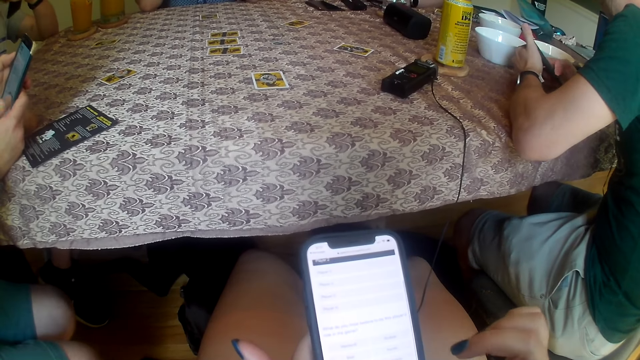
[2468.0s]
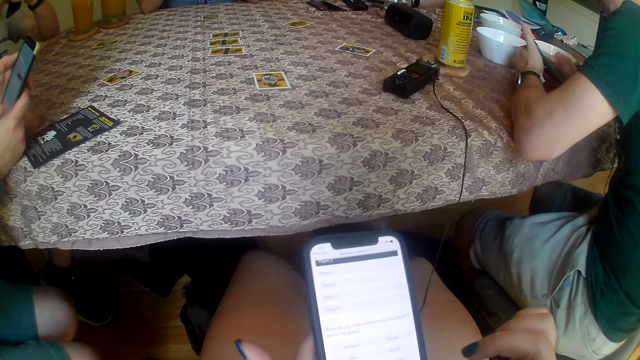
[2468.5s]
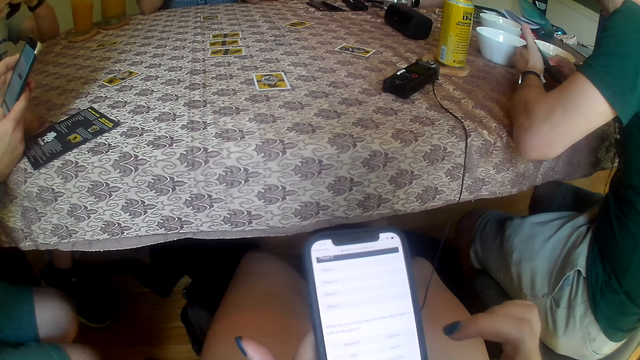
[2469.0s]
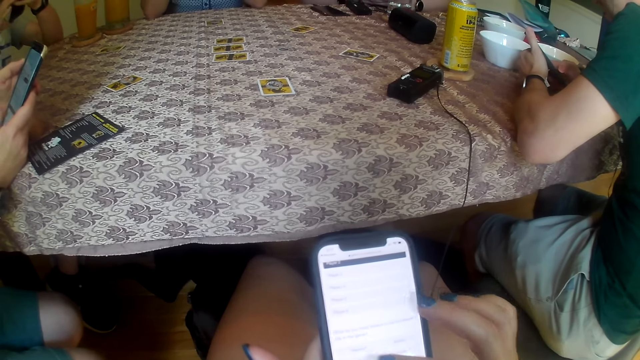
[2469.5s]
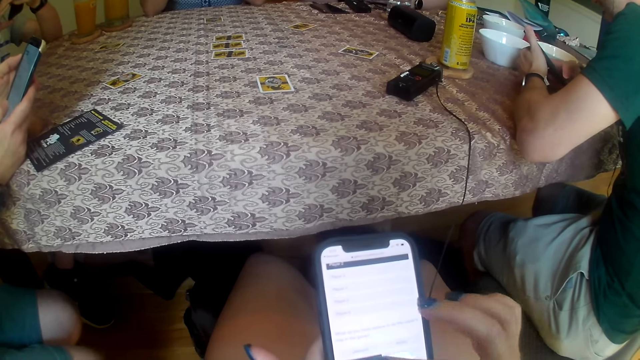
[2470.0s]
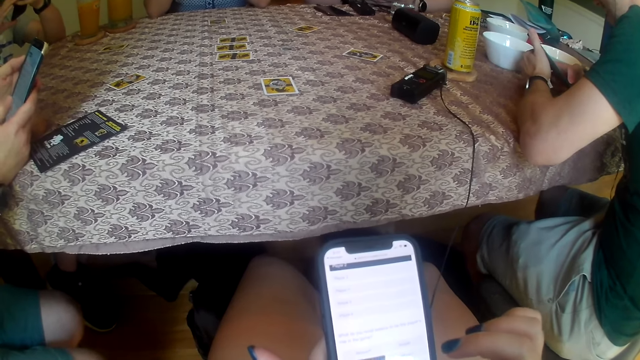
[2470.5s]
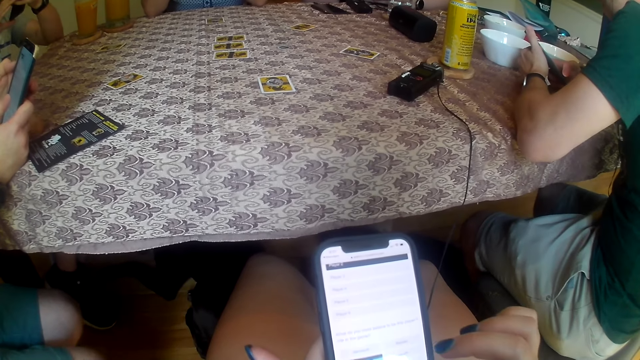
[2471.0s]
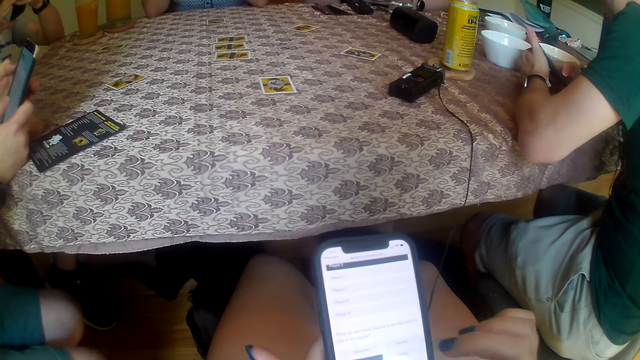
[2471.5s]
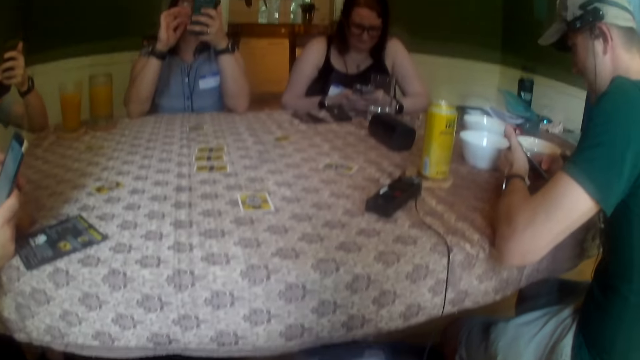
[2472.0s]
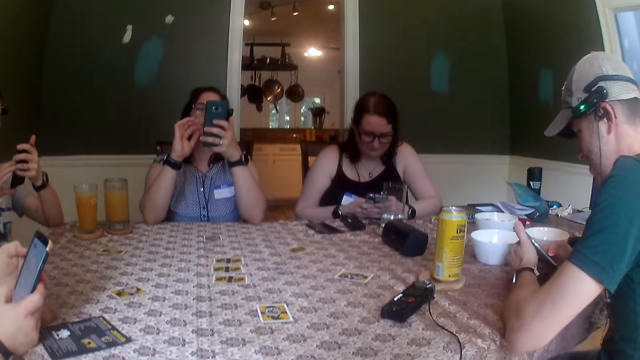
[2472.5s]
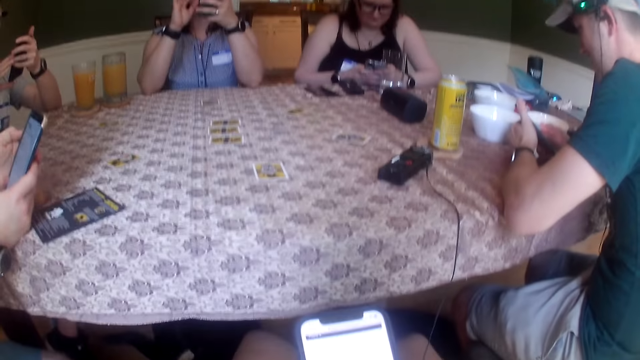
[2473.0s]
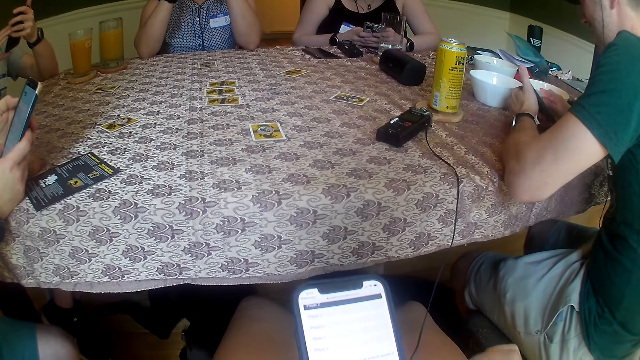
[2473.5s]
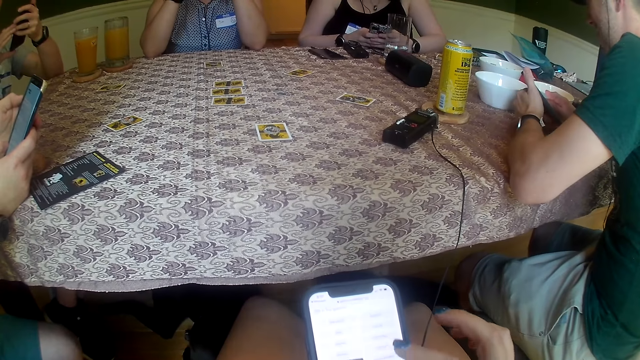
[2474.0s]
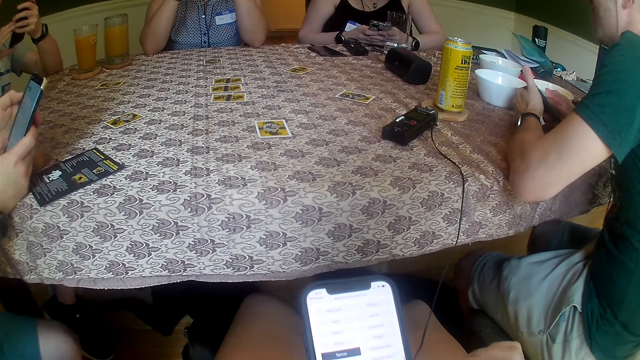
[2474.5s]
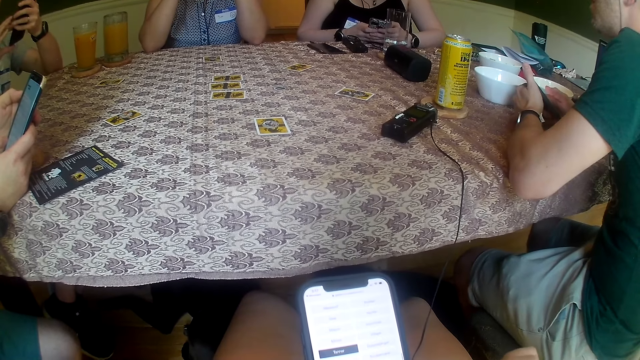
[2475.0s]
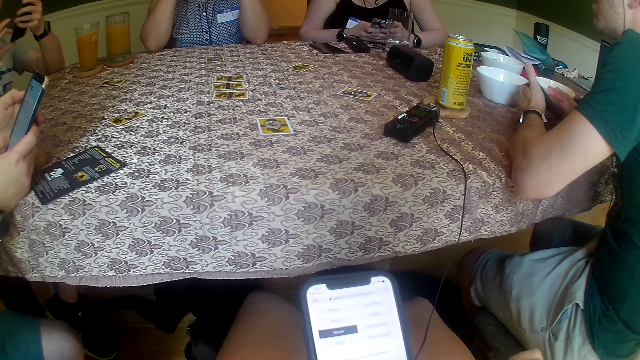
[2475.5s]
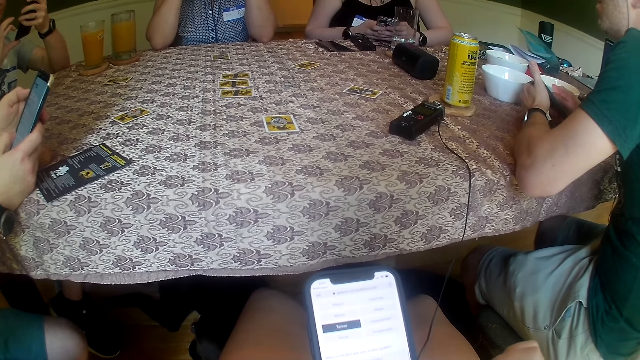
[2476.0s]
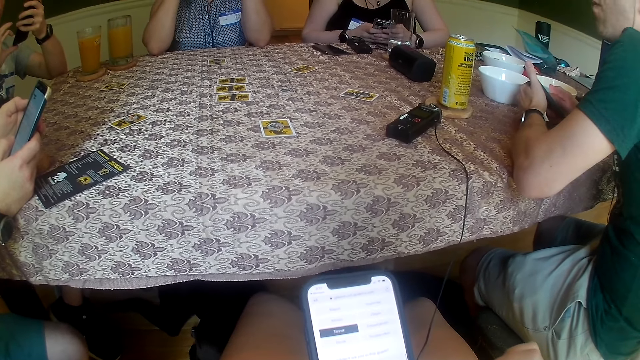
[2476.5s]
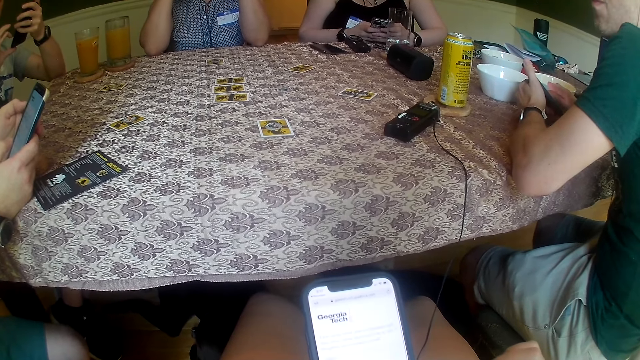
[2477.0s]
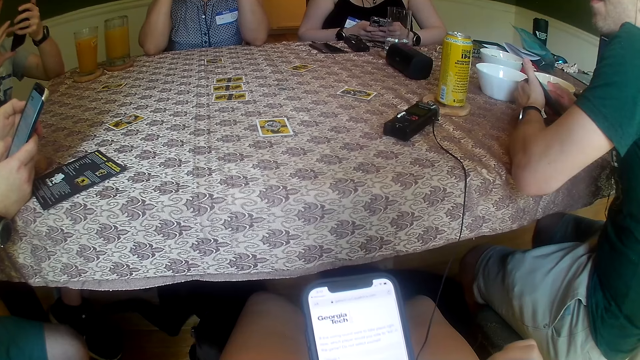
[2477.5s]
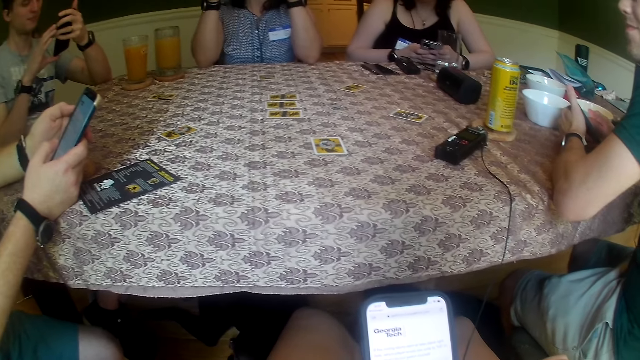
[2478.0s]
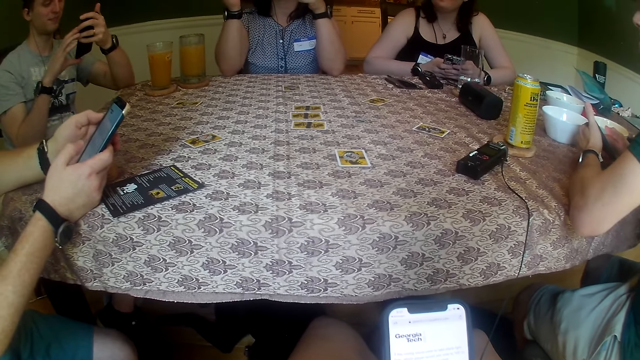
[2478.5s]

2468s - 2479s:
The camera wearer operates the phone in her left hand with her right hand. The woman converses with the group of people at the table.

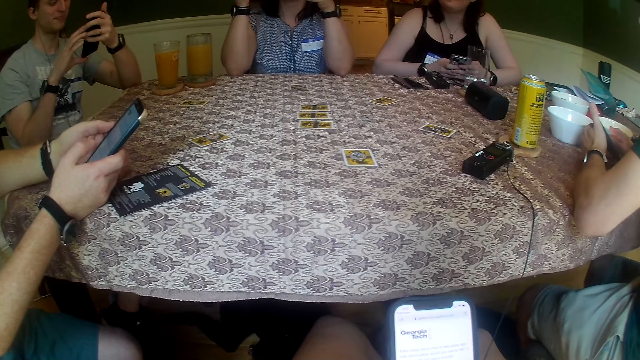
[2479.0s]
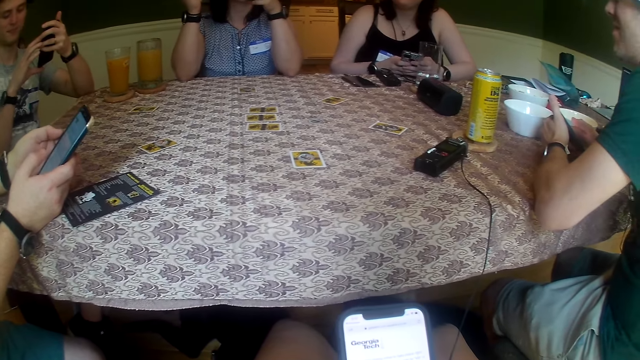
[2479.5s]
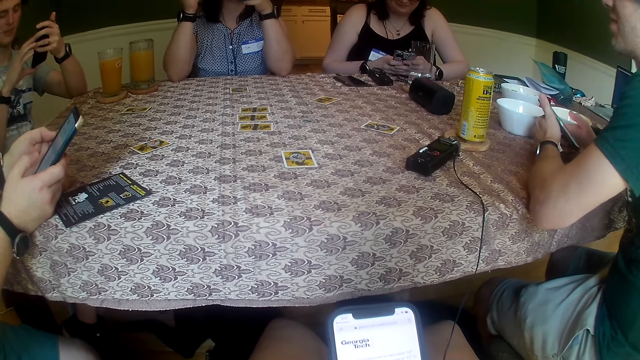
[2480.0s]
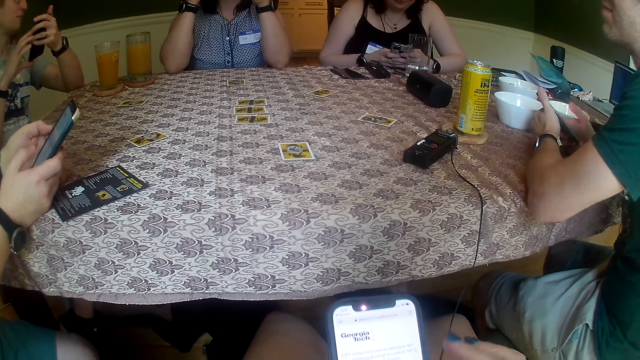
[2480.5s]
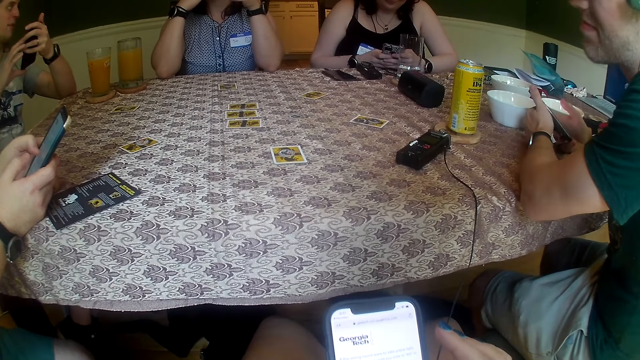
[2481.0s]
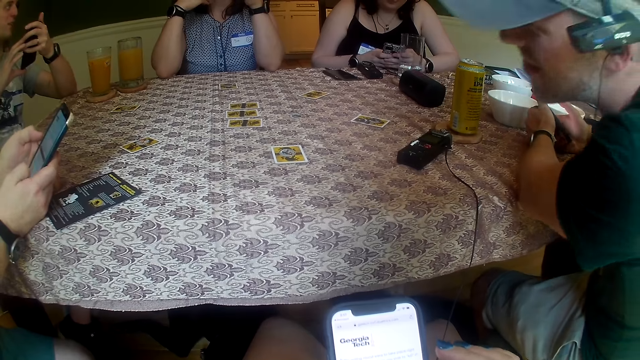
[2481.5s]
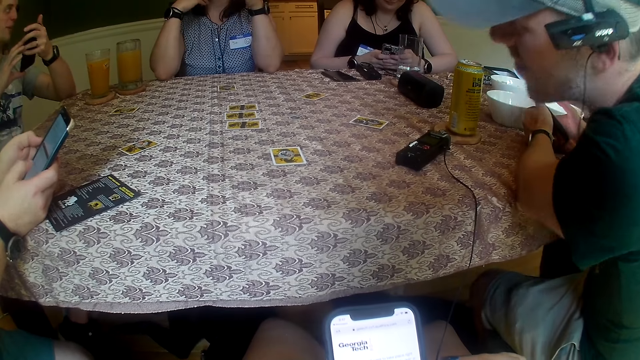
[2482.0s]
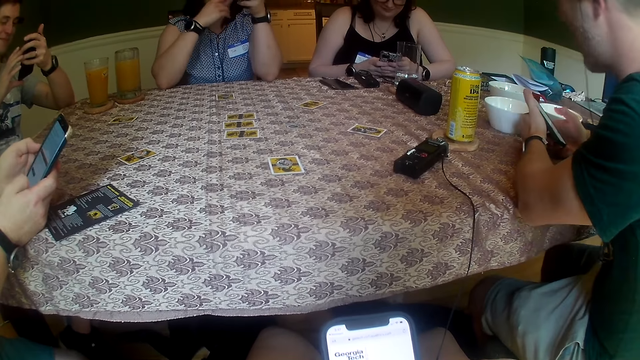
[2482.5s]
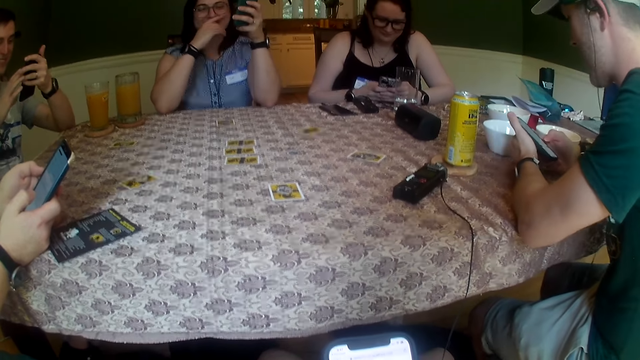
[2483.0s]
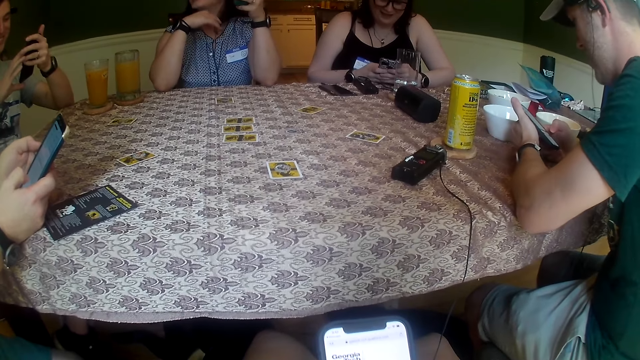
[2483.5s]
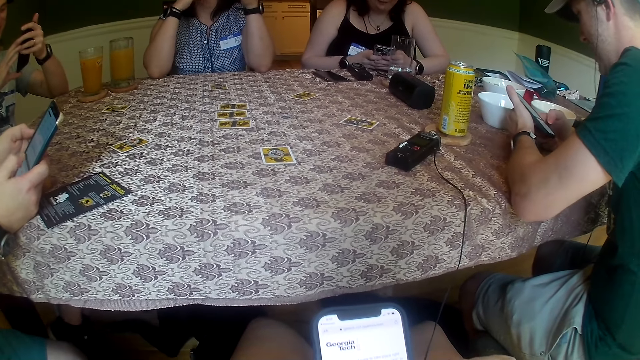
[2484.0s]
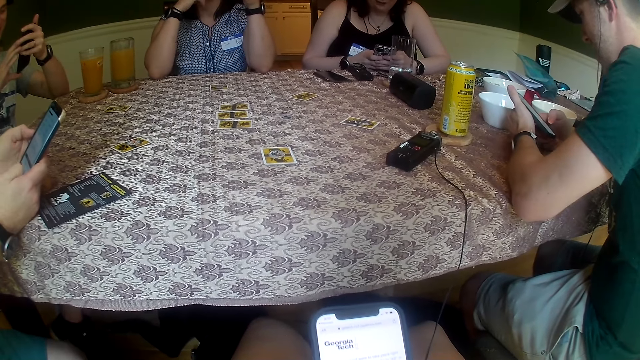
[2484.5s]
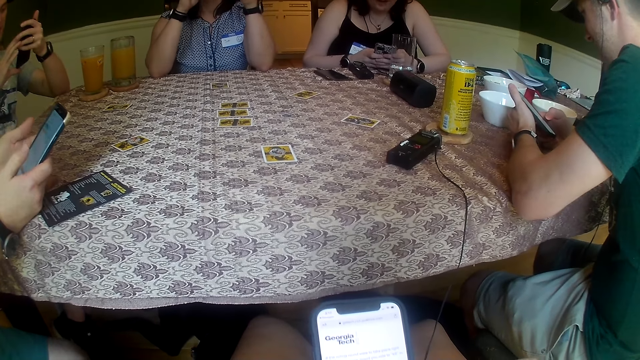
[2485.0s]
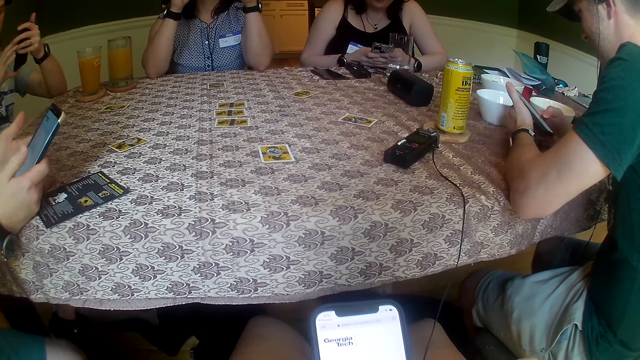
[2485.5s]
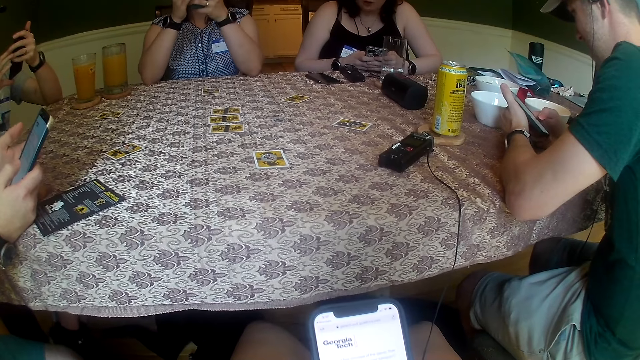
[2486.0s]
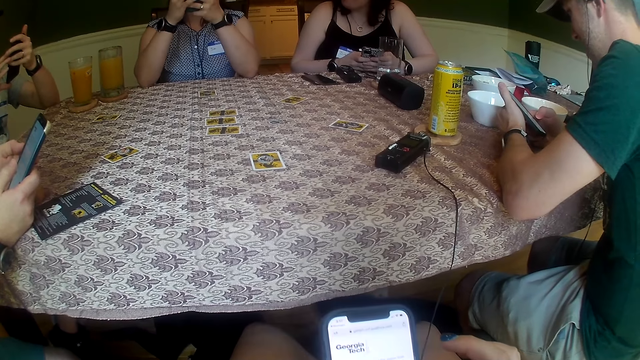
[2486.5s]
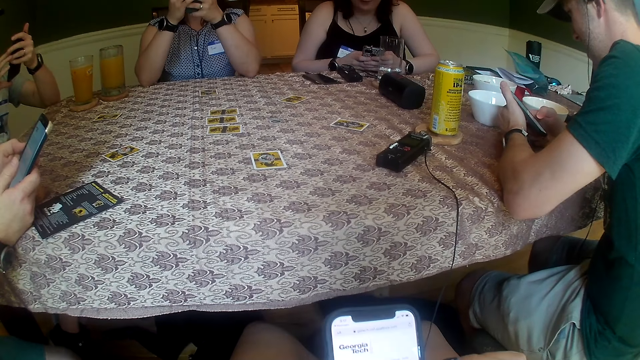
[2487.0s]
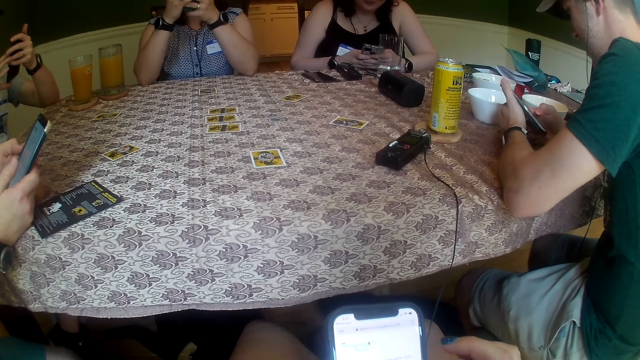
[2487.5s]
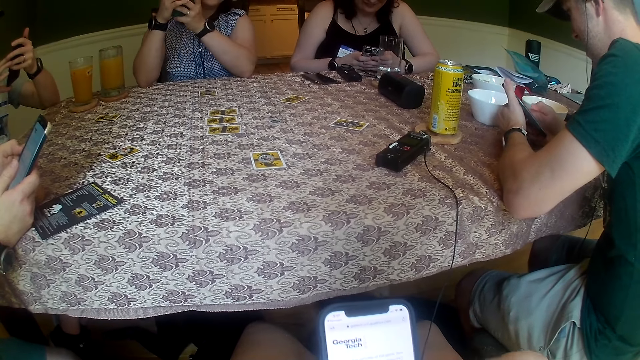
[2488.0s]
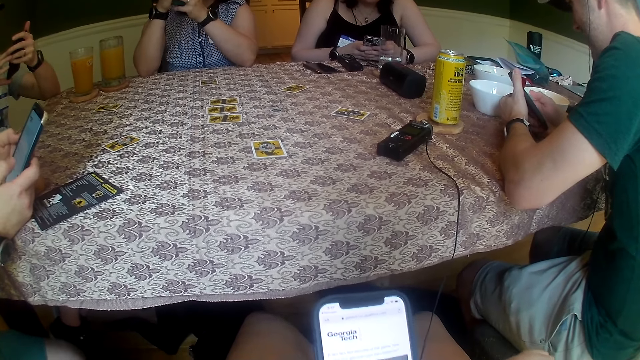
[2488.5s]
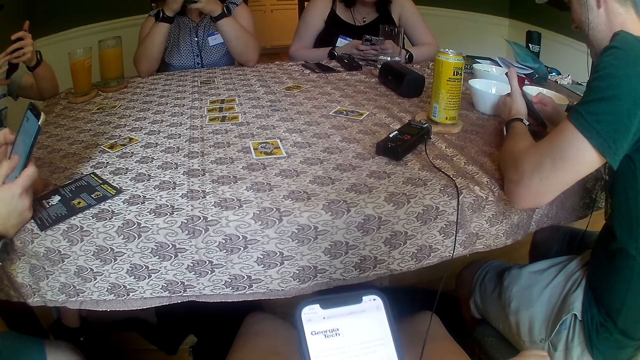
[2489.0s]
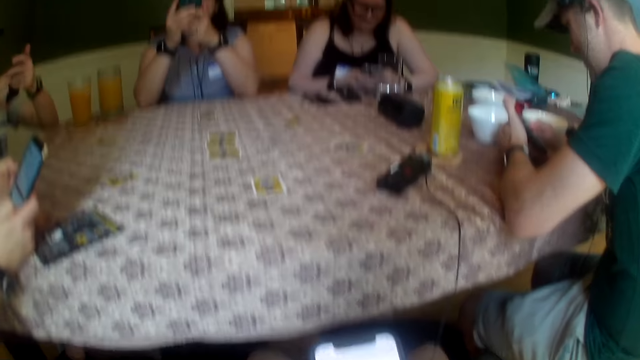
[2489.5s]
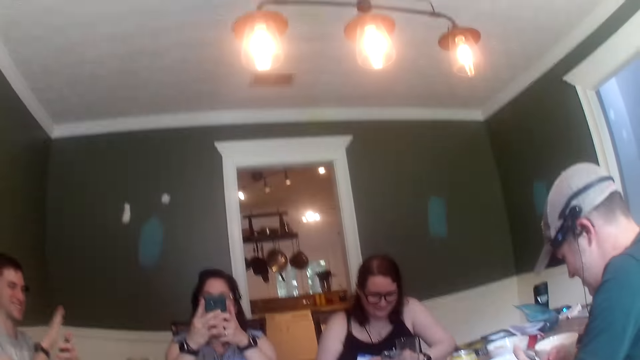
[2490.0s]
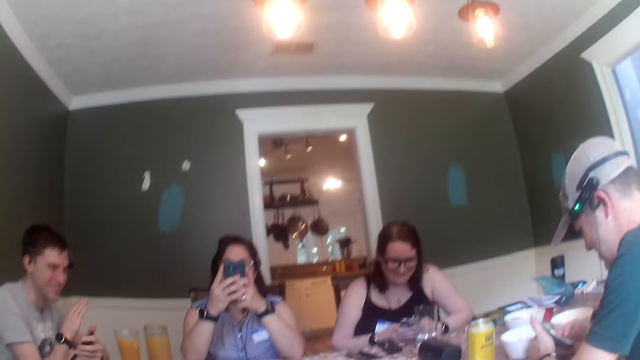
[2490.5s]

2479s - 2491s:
The man operates the phone with both hands. The woman holds the phone with both hands. The other man removes his right hand from the phone.
